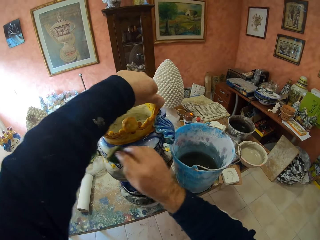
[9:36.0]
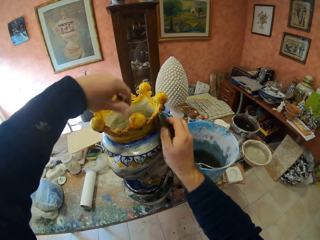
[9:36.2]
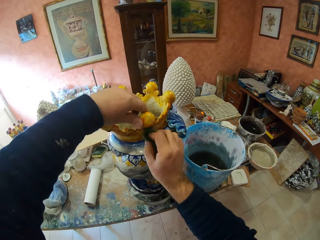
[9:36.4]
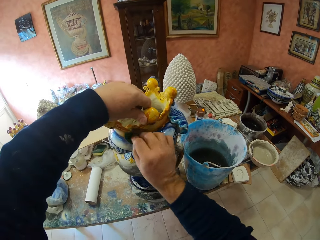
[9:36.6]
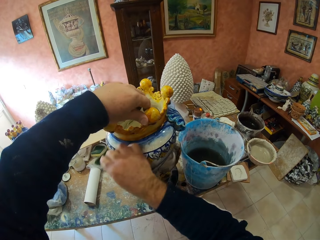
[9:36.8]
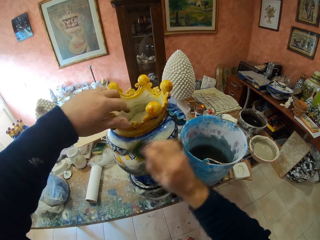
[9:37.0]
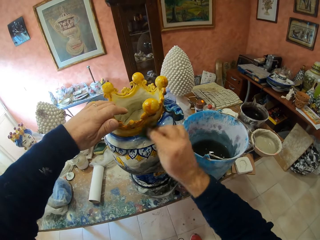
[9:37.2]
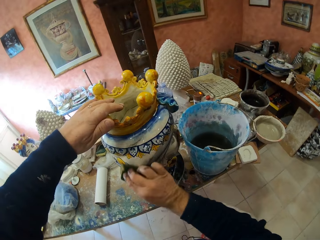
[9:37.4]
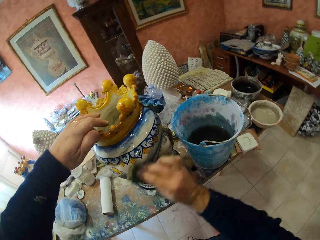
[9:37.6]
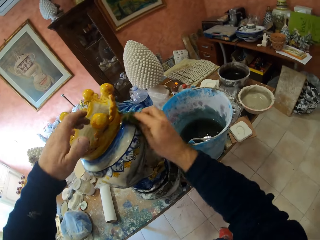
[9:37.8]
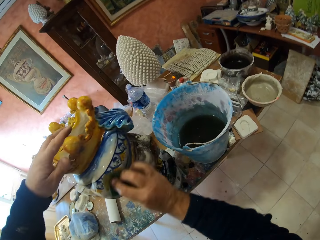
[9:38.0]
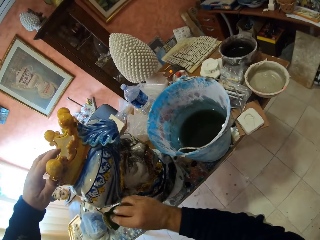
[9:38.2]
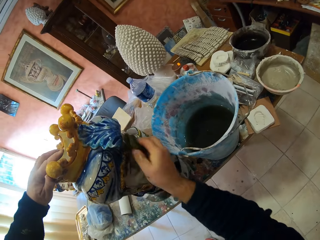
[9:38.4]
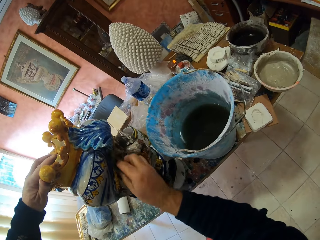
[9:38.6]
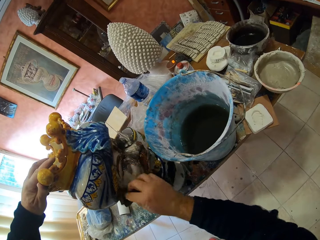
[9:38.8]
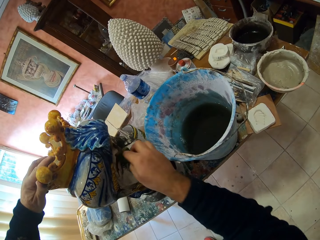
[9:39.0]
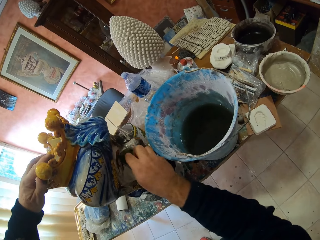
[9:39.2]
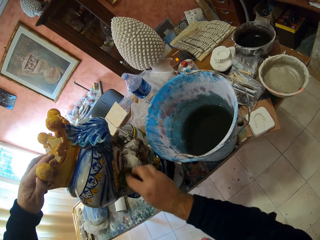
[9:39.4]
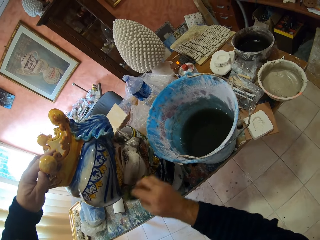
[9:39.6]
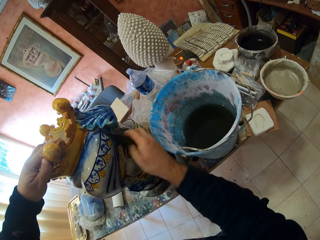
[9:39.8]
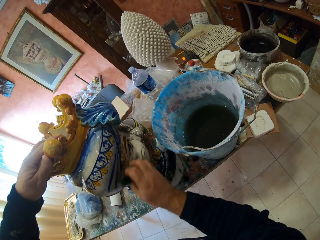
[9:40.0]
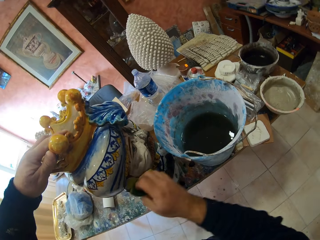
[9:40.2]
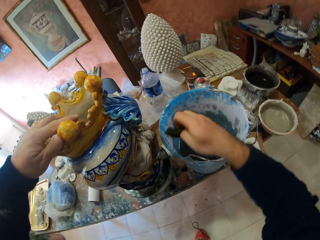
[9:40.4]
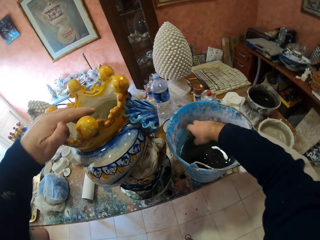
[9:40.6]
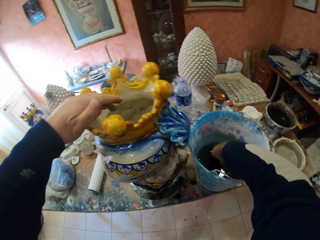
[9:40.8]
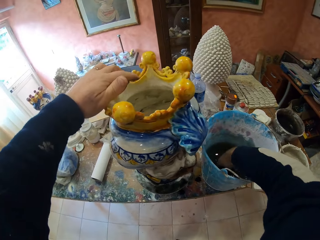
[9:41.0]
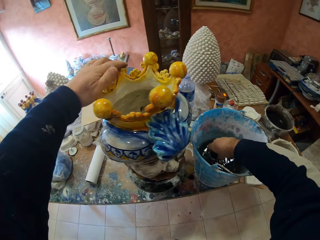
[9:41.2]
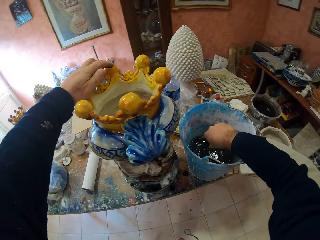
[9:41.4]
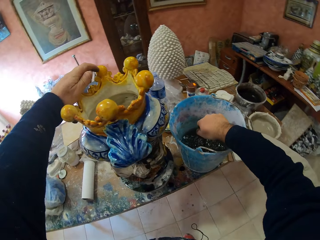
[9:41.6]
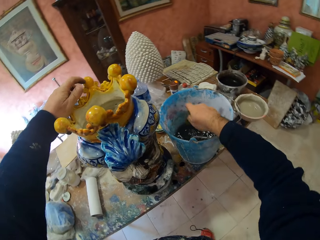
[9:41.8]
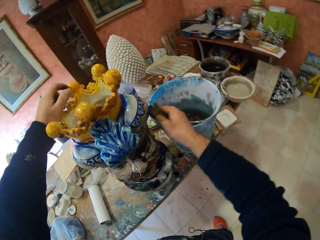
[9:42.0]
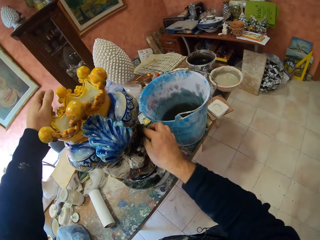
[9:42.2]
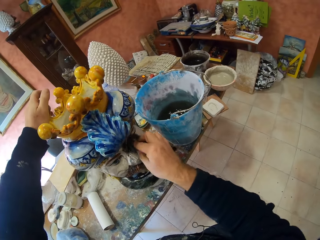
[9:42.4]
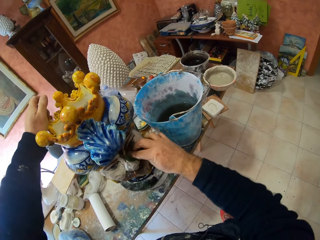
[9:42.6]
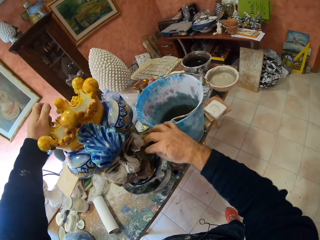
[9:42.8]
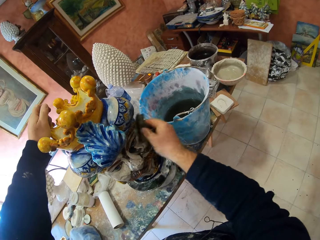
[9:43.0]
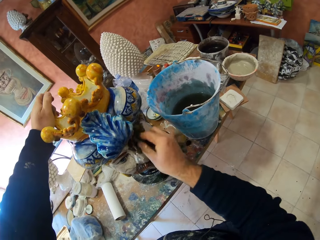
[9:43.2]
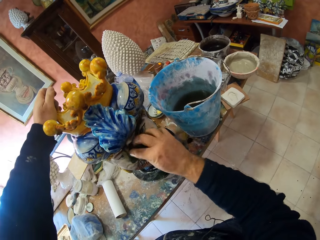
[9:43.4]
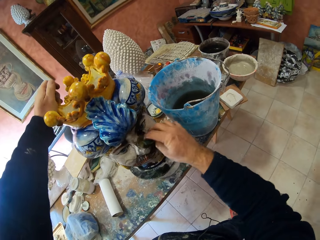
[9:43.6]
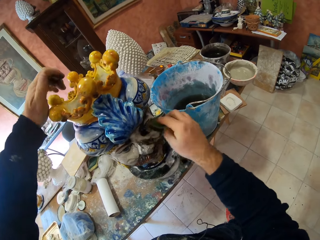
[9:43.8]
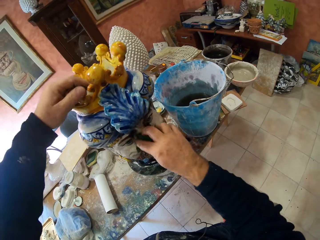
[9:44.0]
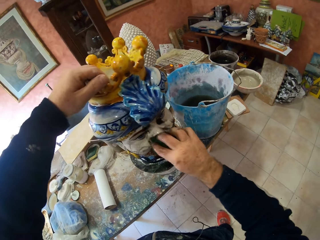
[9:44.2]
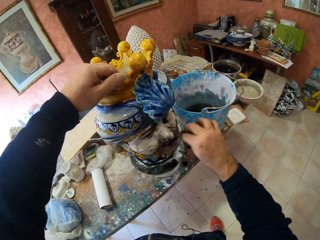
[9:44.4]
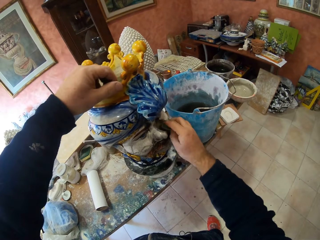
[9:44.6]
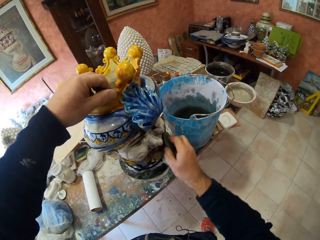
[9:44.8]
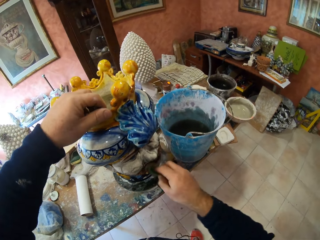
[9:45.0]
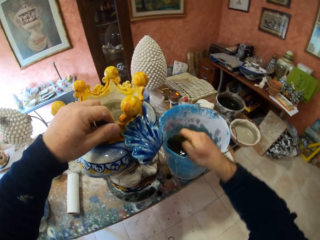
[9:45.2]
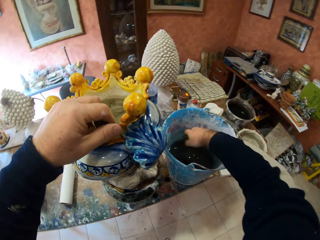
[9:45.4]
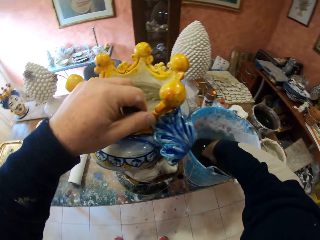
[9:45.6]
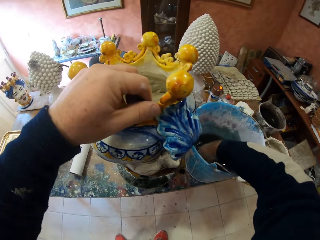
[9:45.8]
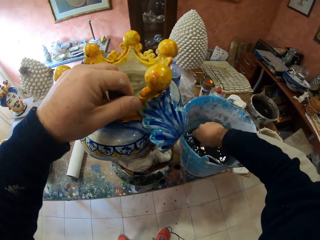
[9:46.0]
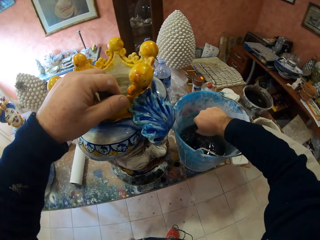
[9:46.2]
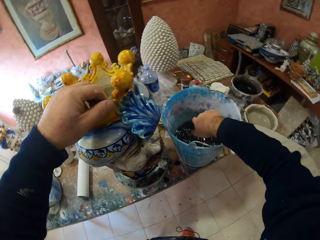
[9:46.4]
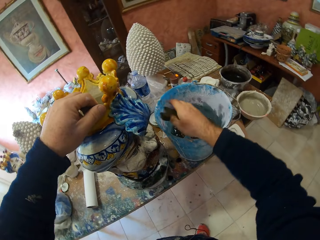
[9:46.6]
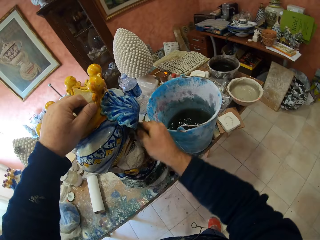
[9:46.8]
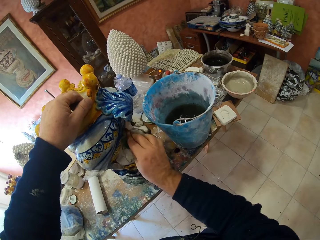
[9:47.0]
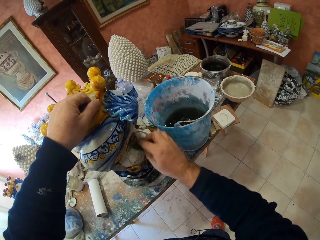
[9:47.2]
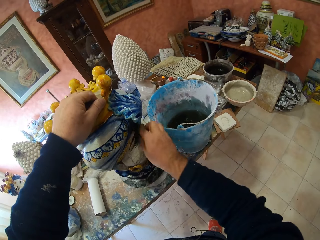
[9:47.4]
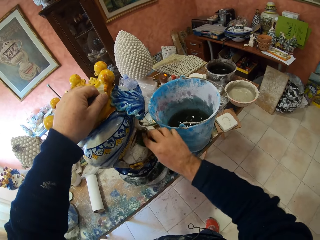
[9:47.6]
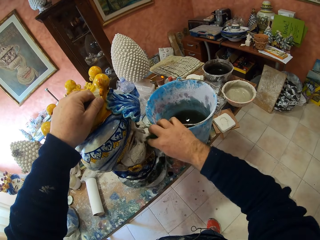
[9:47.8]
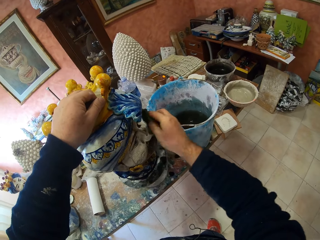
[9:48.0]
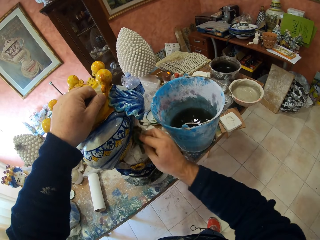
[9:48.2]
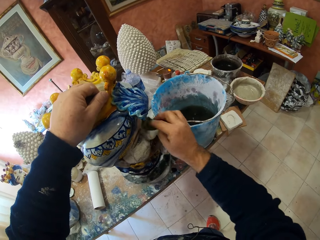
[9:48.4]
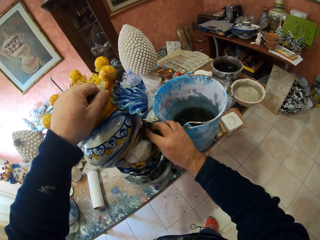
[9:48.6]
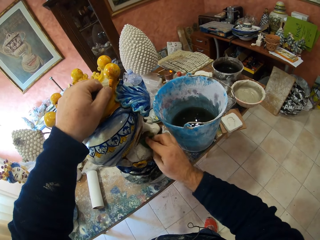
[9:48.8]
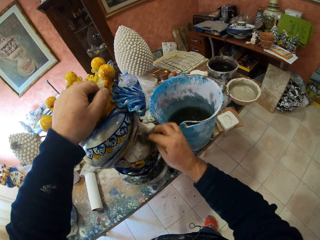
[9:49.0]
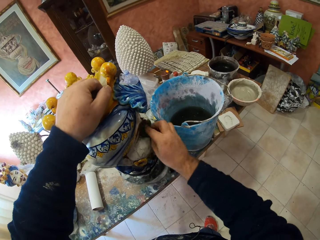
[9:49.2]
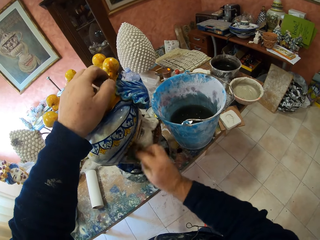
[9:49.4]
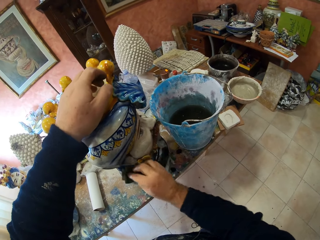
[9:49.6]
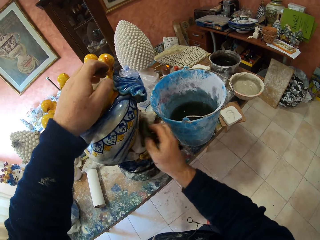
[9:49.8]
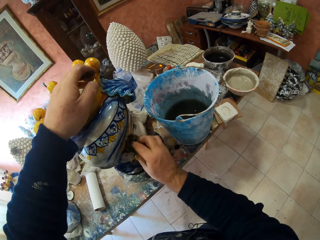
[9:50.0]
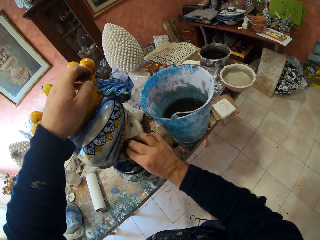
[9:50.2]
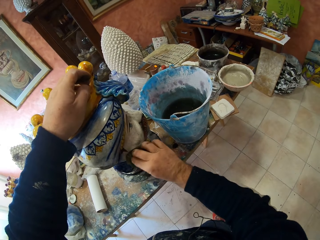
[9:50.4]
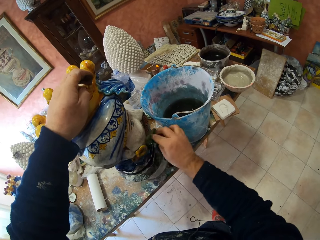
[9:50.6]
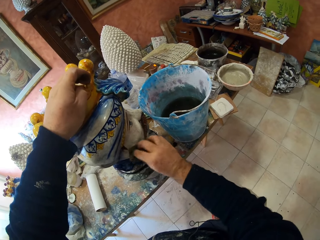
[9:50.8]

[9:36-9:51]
The camera wearer dips the fabric or scraper in the water in the bucket. They squeeze the fabric, scrape the vase, and wipe the vase. They dip the fabric in the water in the bucket, squeeze the fabric, wipe the vase, and scrape the vase.

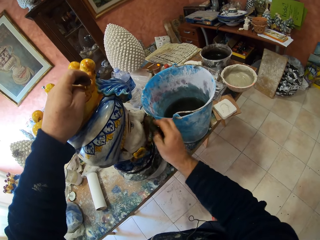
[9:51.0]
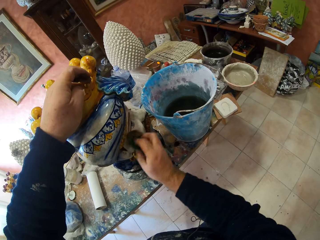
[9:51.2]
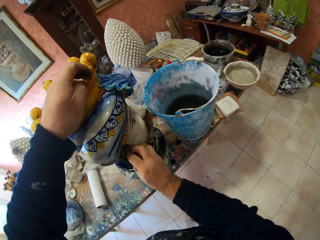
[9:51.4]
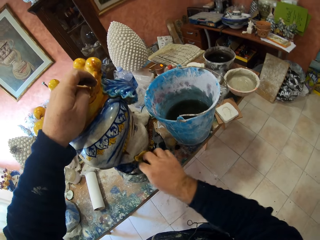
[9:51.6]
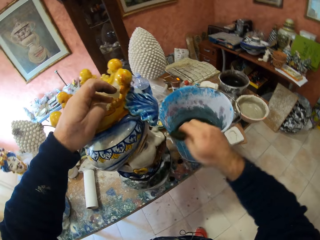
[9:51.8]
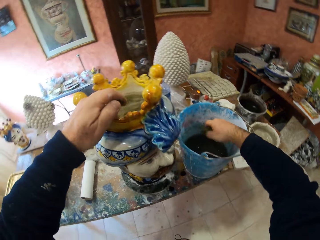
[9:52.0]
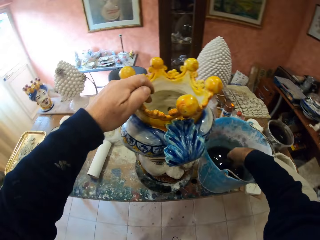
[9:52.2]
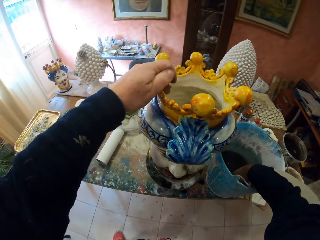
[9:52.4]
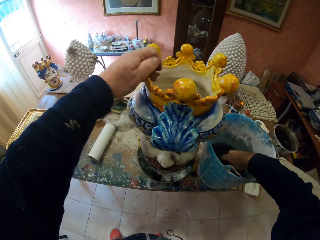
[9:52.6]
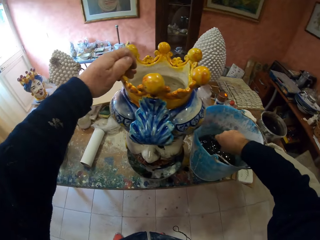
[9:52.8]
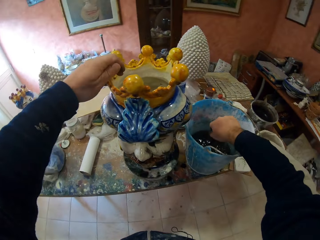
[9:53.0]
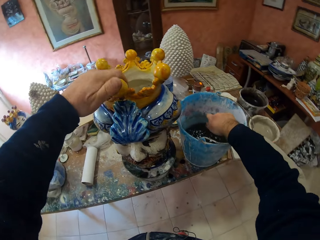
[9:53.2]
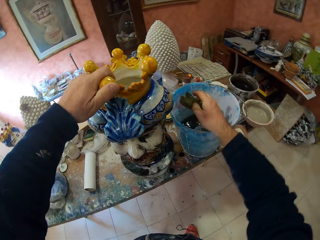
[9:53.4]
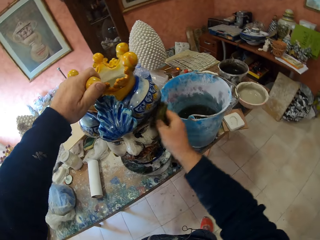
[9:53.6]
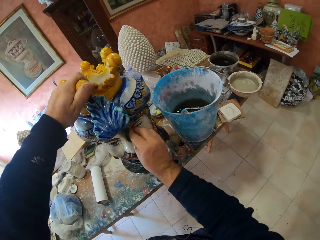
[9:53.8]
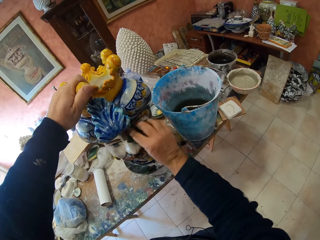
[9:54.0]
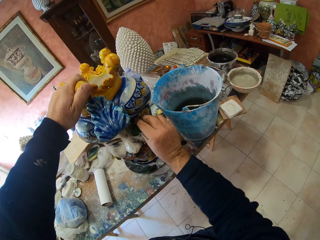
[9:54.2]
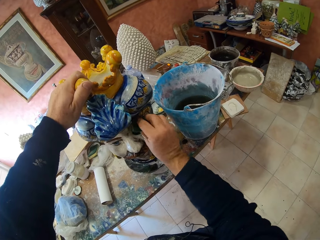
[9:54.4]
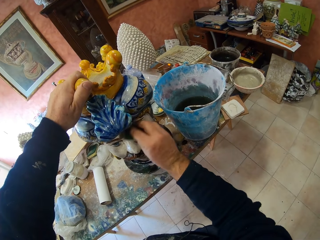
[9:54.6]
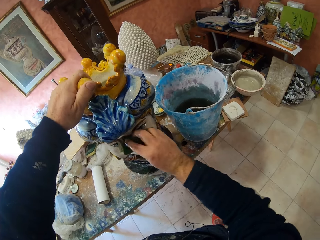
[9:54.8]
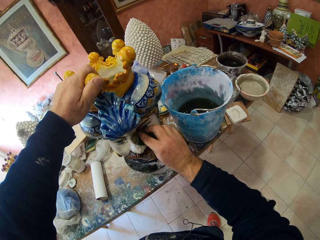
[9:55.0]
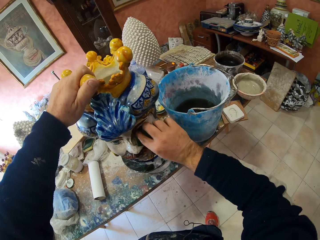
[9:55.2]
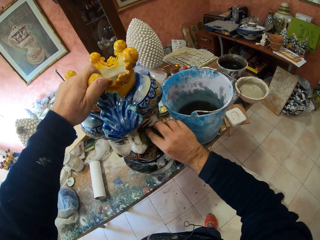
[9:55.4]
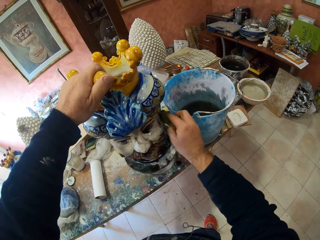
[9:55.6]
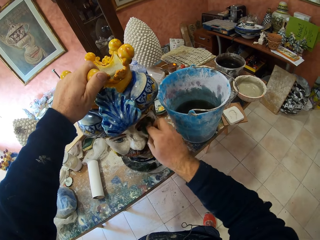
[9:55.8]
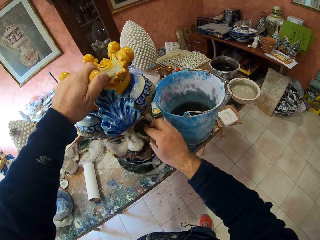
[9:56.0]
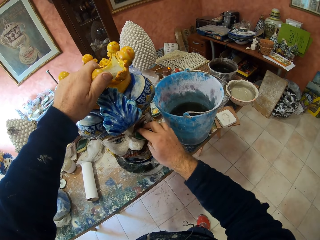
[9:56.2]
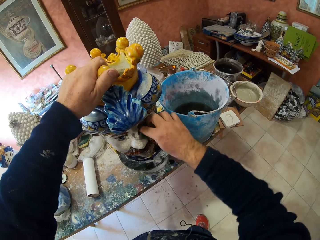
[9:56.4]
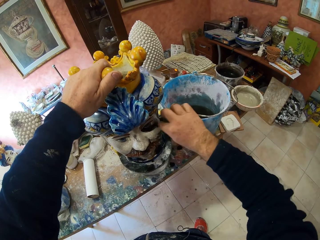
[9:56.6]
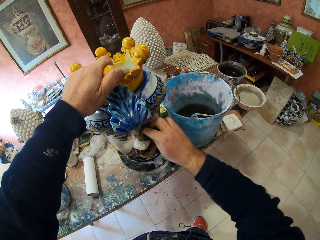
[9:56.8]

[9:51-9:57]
The camera wearer dips the fabric or scraper in the water in the bucket. They squeeze the fabric, wipe the vase, and scrape the vase.
